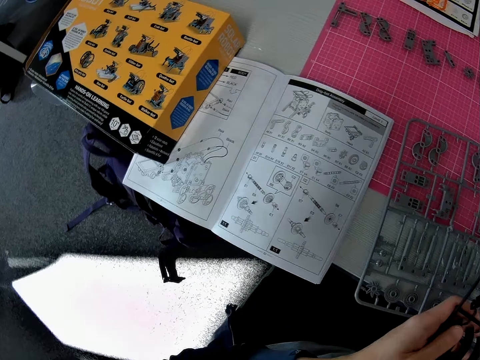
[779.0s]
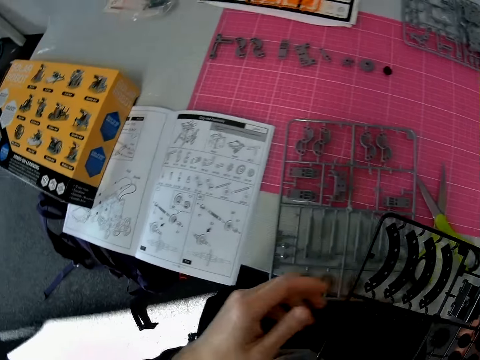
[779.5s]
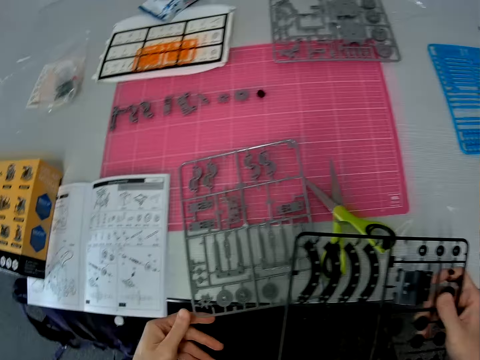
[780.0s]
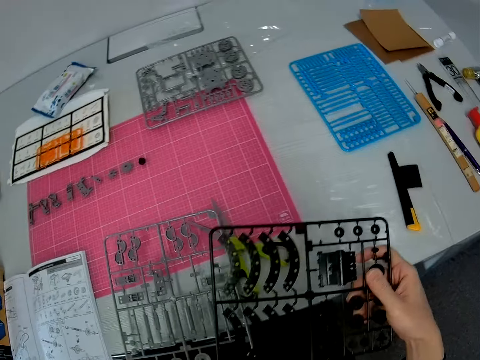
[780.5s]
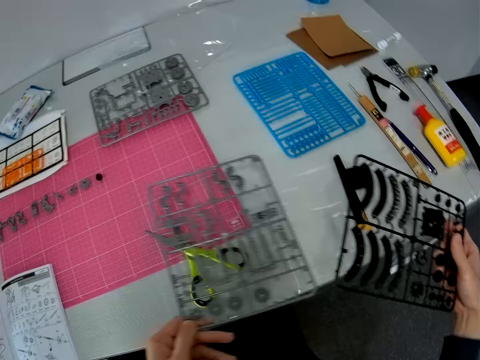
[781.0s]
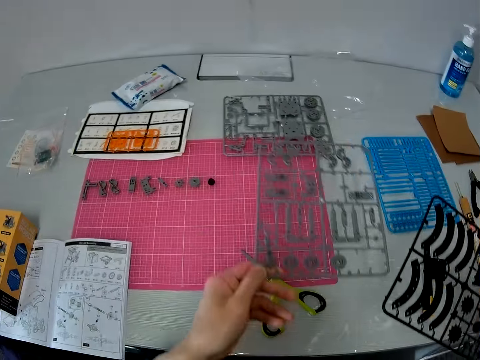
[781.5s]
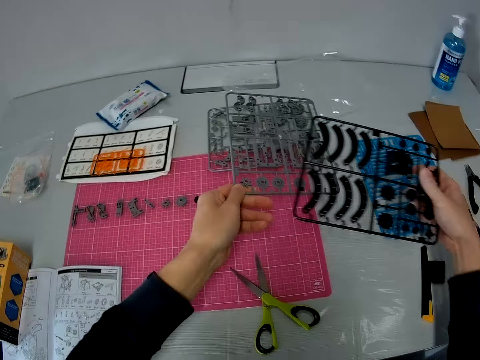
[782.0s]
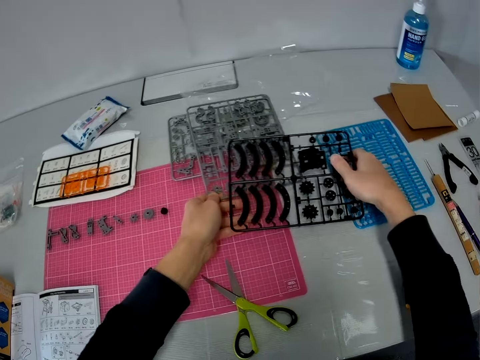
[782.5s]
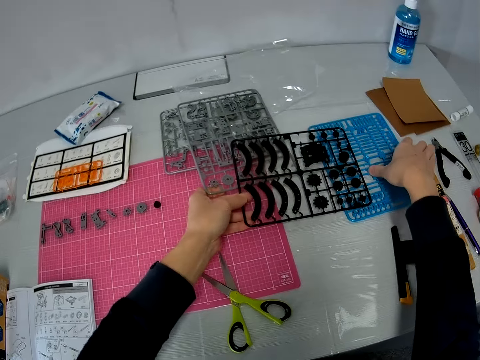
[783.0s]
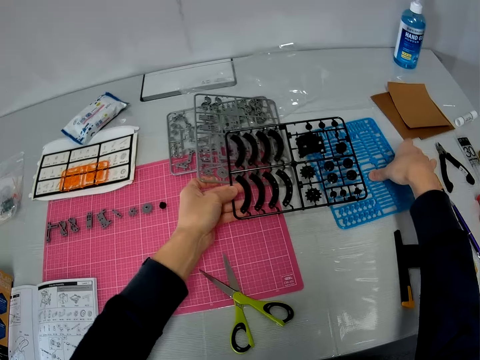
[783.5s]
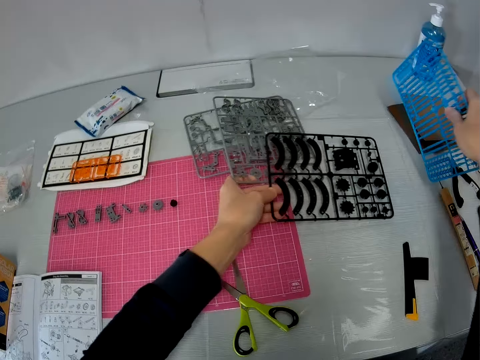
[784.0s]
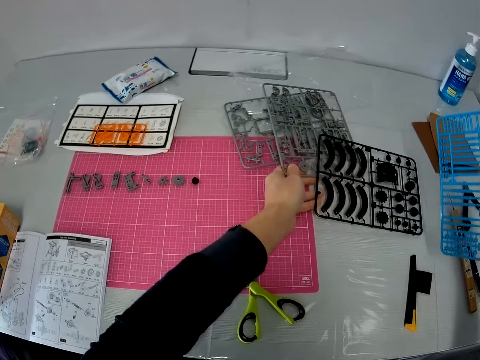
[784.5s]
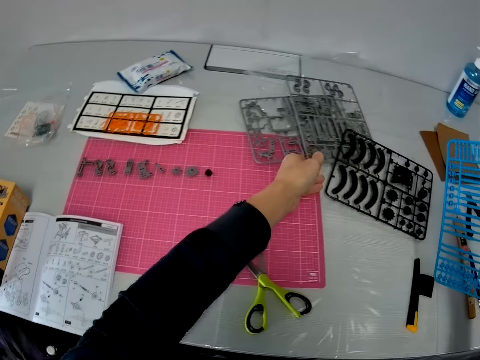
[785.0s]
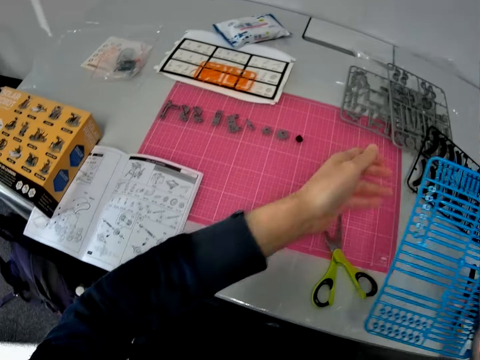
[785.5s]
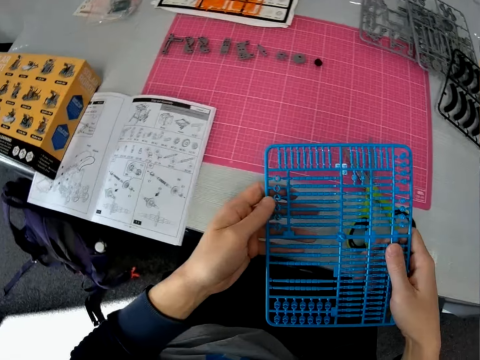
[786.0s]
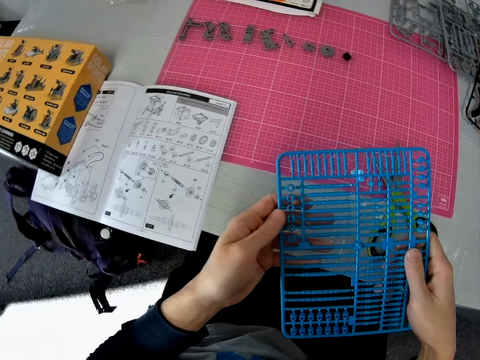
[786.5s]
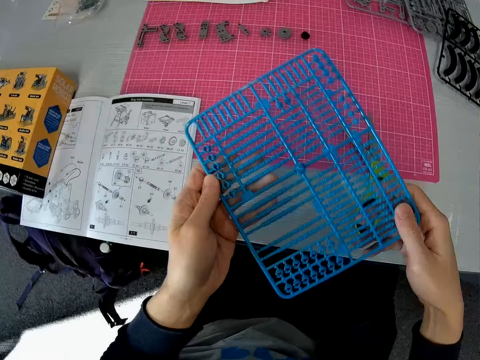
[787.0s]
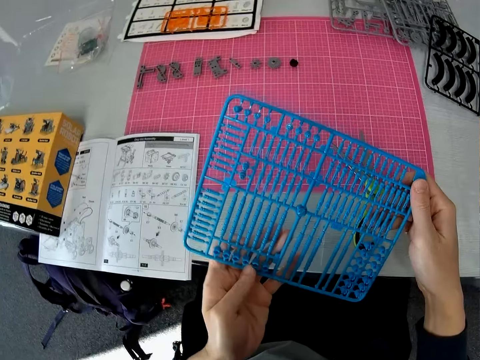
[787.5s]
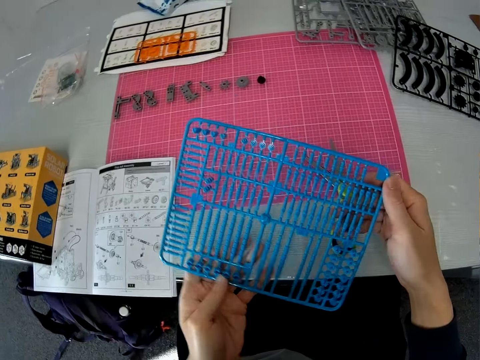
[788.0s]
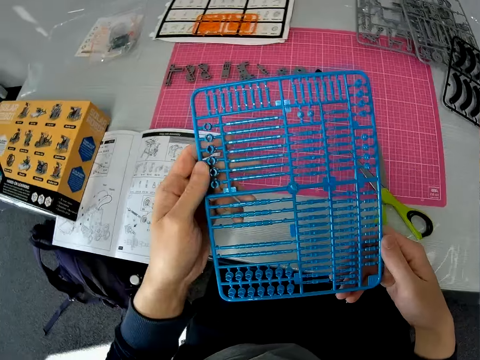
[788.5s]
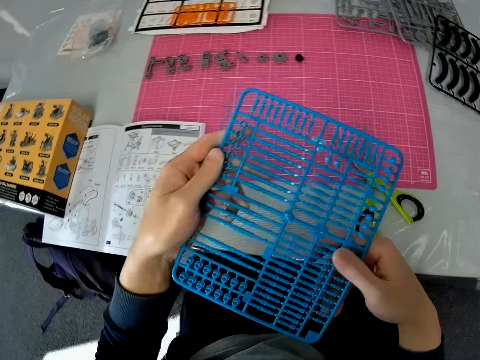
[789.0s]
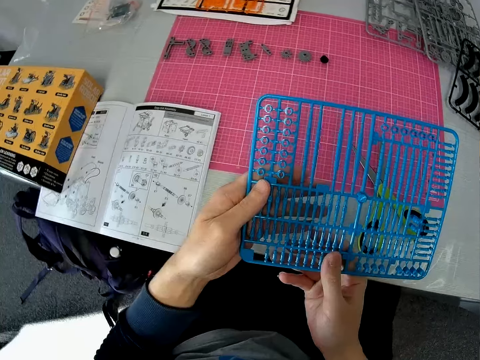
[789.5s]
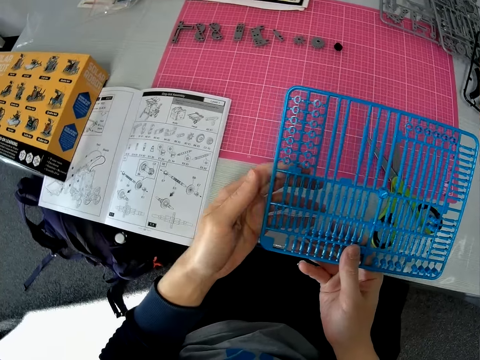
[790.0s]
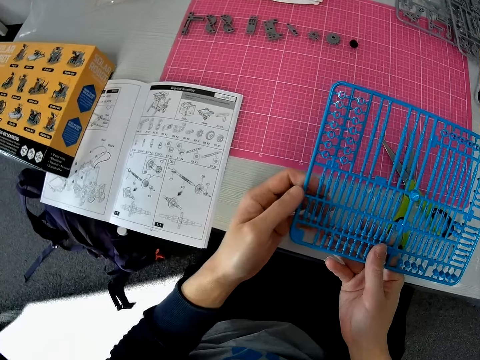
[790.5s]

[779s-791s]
The camera wearer picks up the first plastic grid or laser craft kit from the cutting sheet with his left hand. He drops the plastic grid in his left hand on another plastic grid on the table. He drops the plastic grid in his right hand on top of the plastic grids on the table. He picks up a blue plastic grid from the table with his right hand. He moves the other plastic grids on the table with his left hand. He holds the blue plastic grid with both hands. He stares at the laser craft kit. He rotates the plastic grid with both hands.

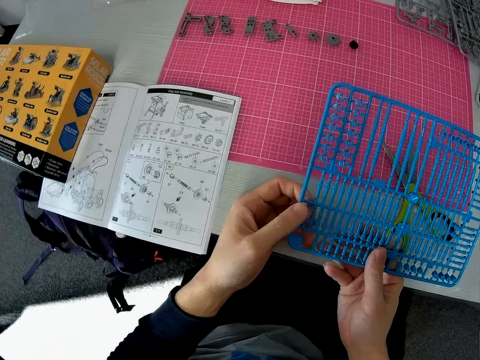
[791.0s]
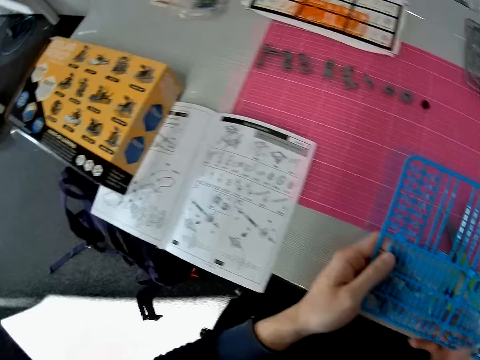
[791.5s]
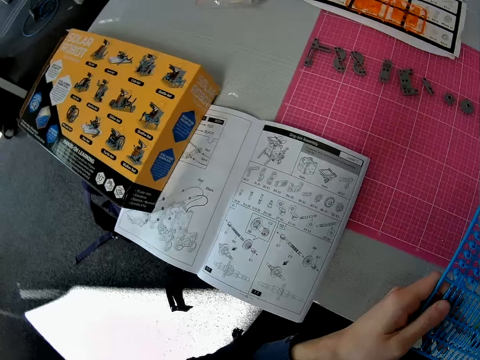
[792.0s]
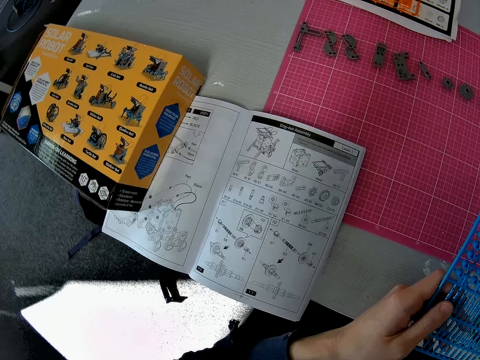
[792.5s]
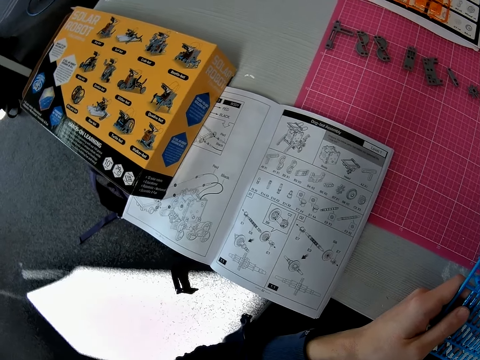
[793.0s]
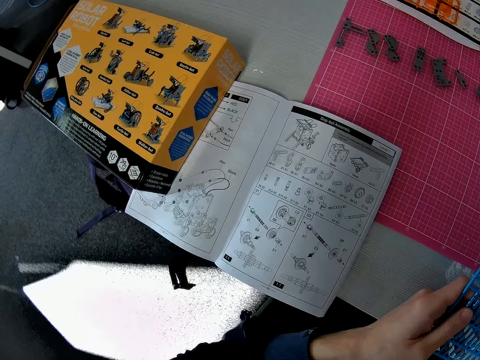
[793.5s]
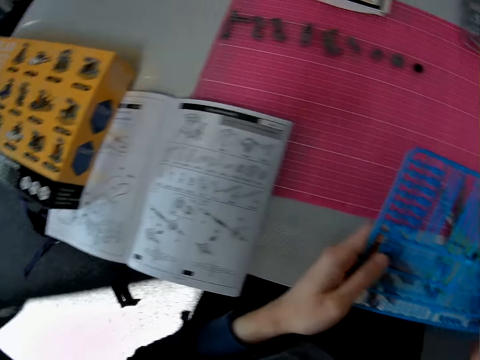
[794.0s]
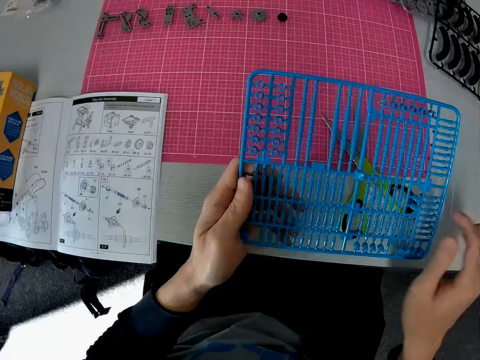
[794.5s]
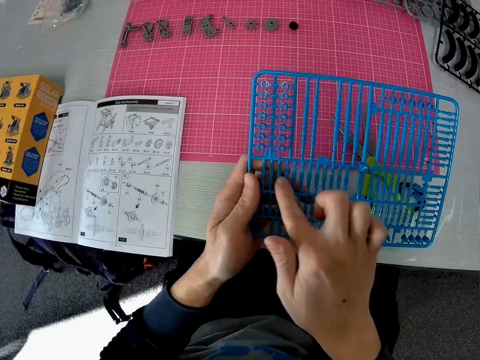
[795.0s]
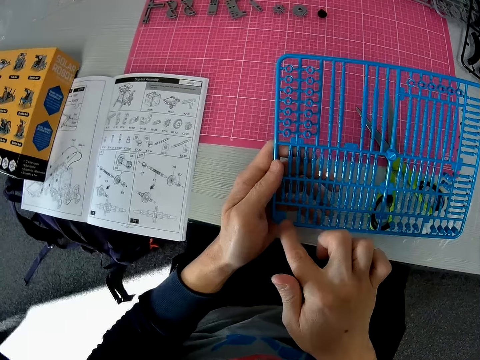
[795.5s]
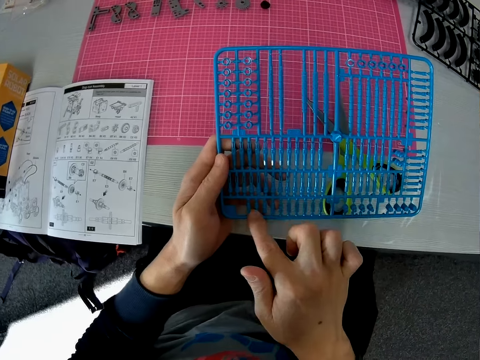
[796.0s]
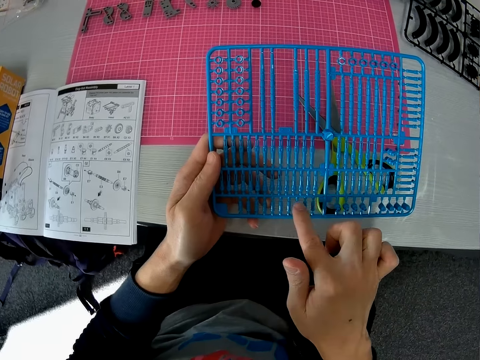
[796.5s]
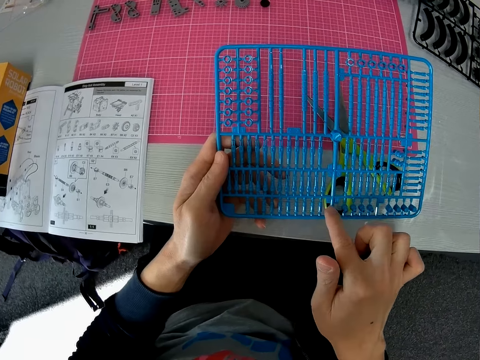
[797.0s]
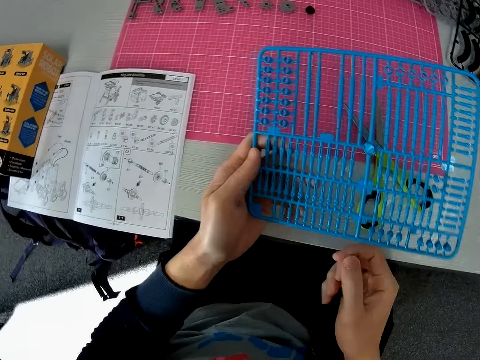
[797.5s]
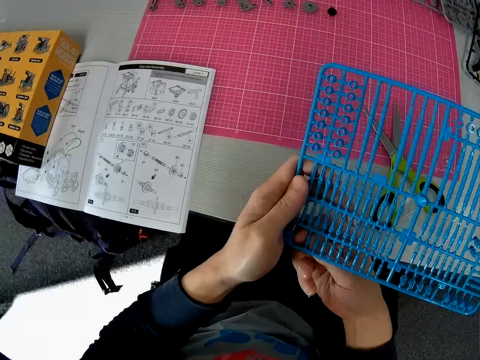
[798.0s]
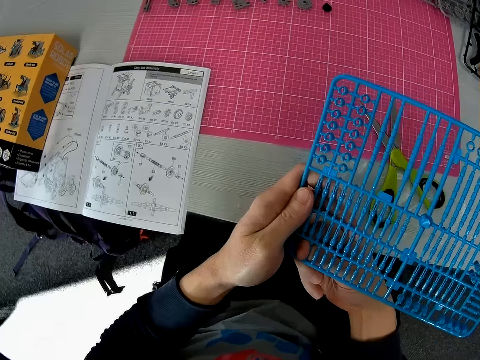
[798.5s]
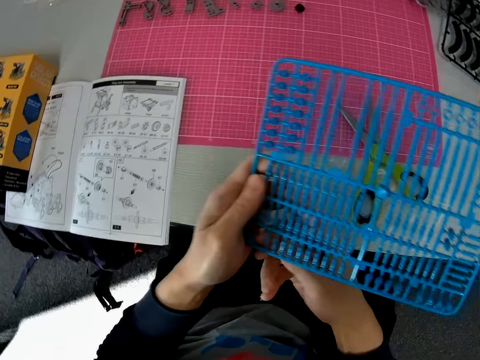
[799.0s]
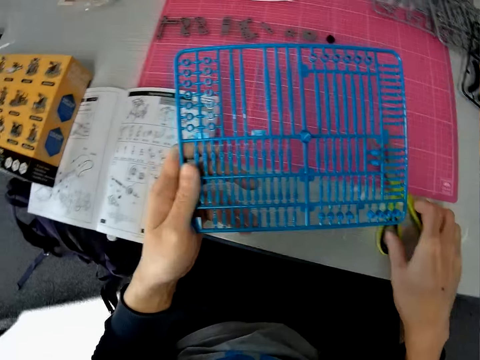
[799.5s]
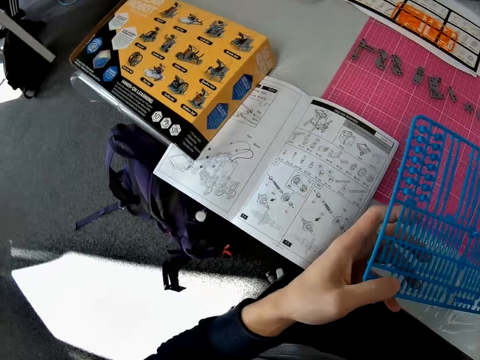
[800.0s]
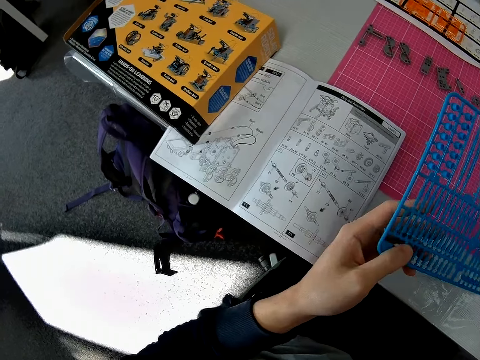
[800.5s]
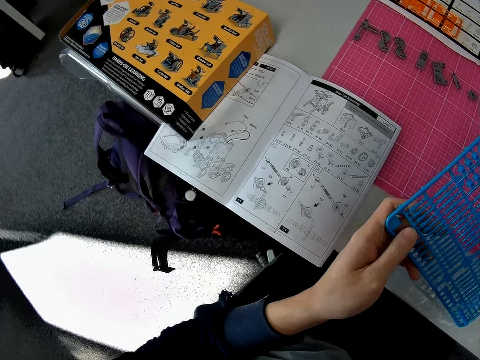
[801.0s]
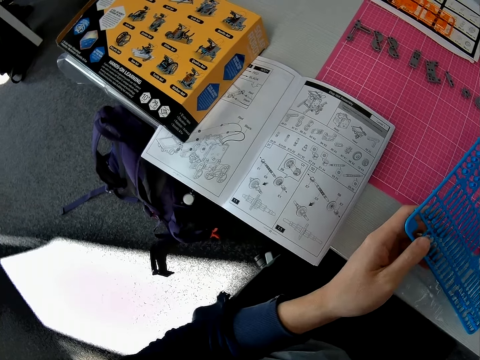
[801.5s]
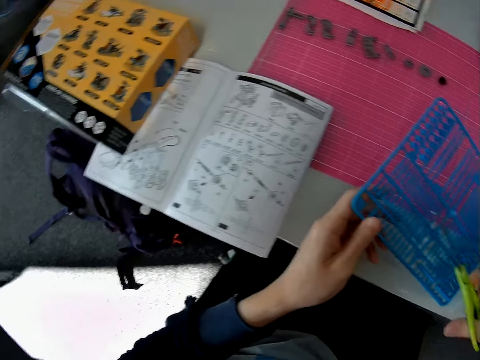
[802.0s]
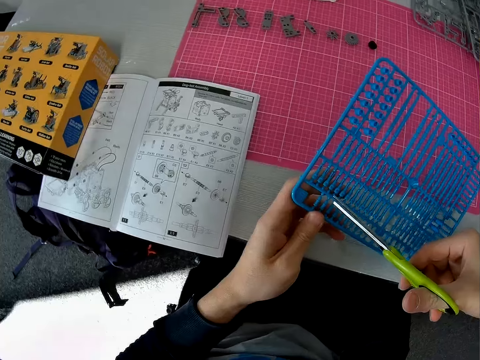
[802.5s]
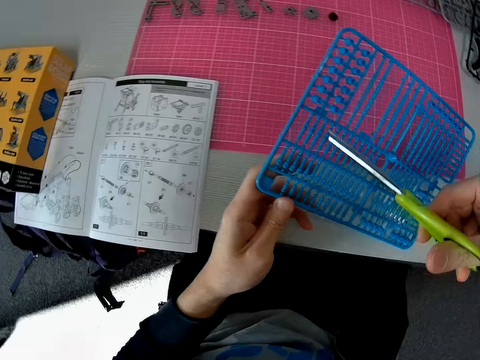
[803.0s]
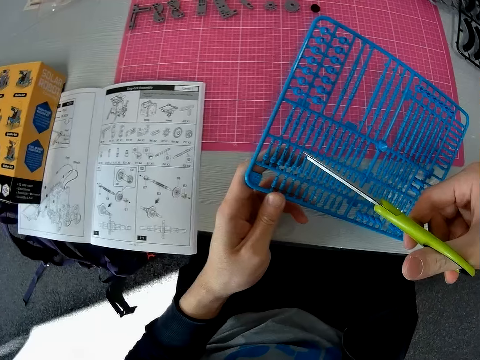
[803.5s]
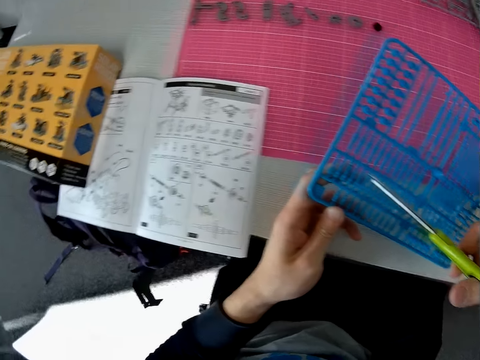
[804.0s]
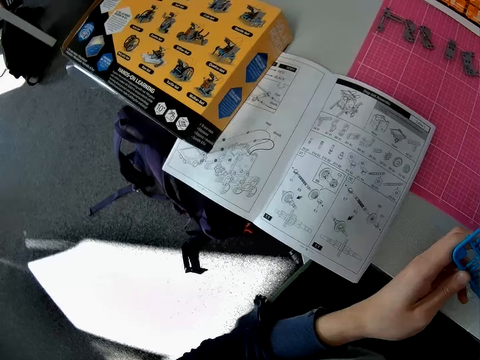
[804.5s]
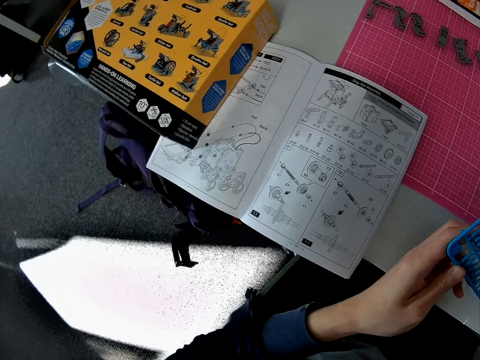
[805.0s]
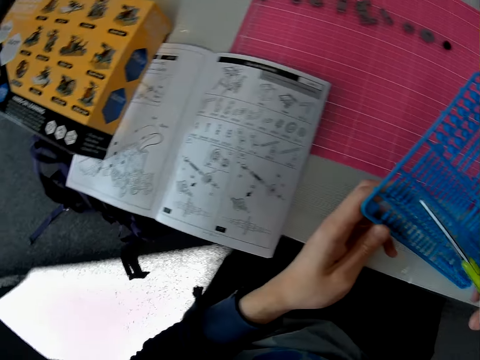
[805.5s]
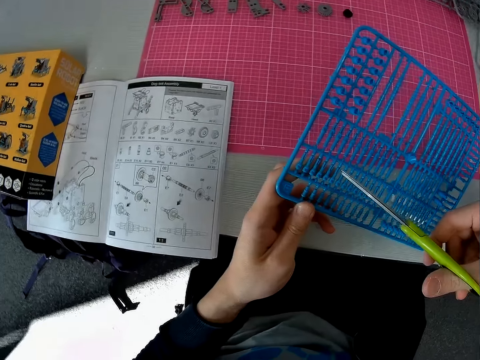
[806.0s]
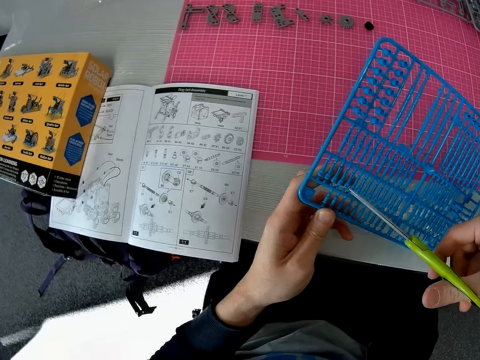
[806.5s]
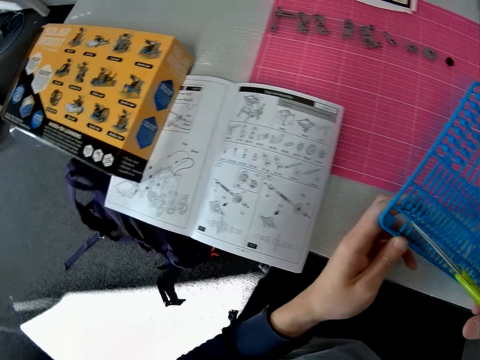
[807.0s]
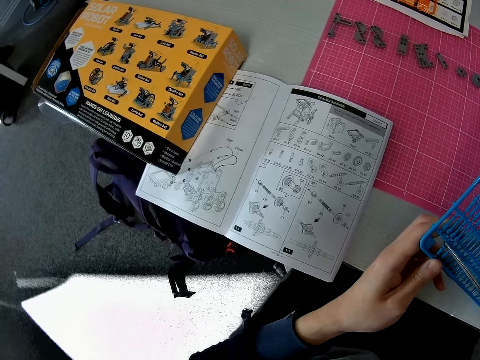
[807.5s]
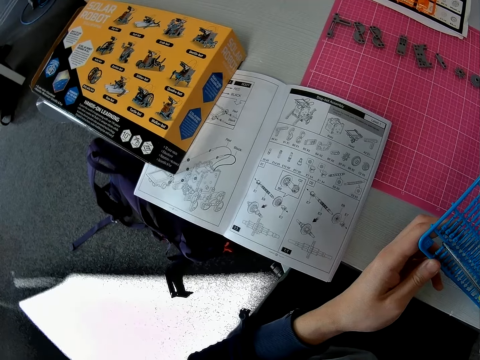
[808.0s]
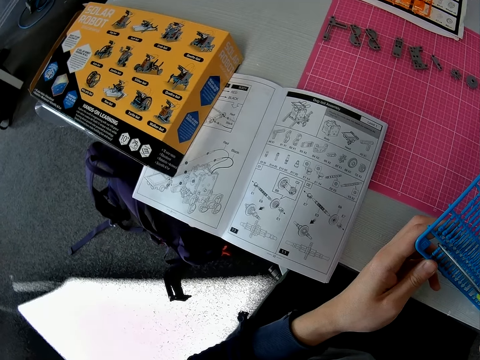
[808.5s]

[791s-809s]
The camera wearer stares at the book. He stares at the laser craft kit. He touches the components of the plastic grid with his right hand. He twists a component on the plastic grid with his right hand. He removes a model piece from the laser craft kit. He picks up the scissors from the cutting sheet with his right hand. He stares at the book.
